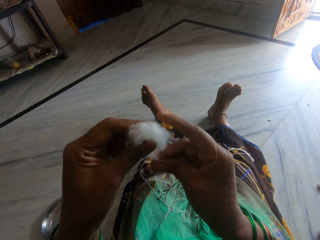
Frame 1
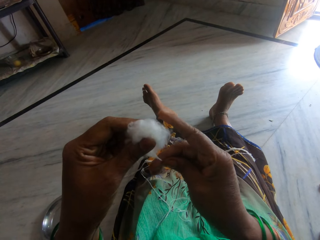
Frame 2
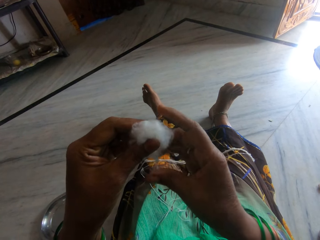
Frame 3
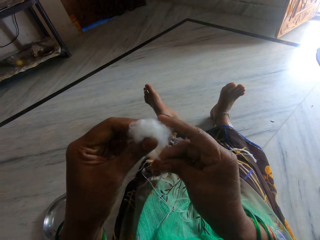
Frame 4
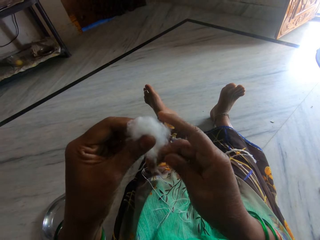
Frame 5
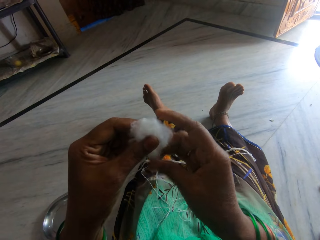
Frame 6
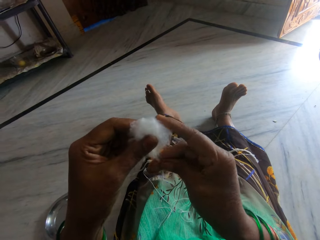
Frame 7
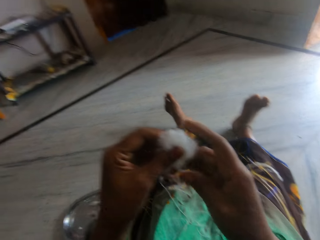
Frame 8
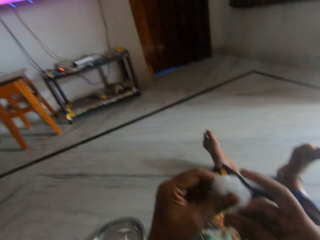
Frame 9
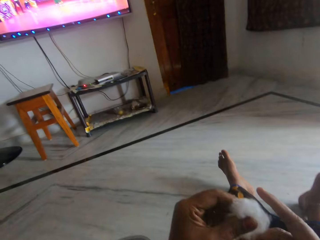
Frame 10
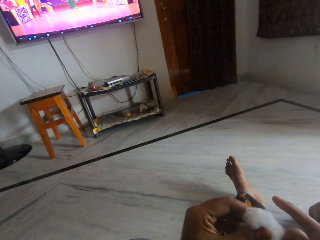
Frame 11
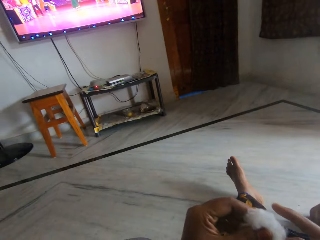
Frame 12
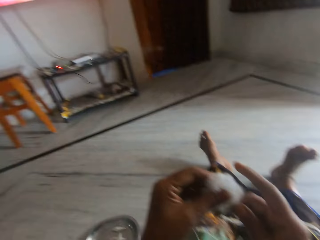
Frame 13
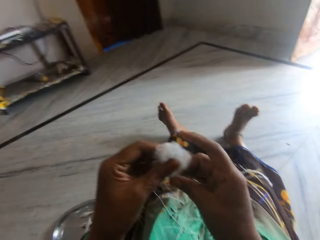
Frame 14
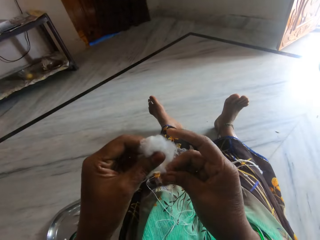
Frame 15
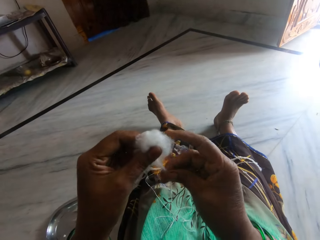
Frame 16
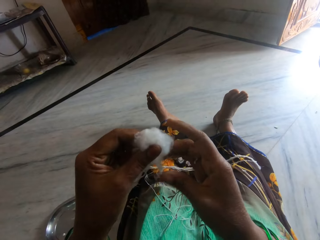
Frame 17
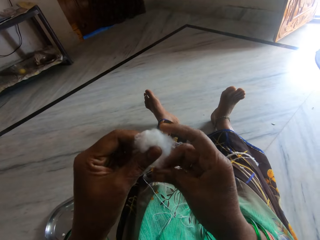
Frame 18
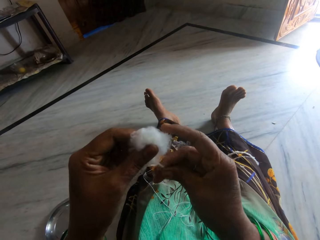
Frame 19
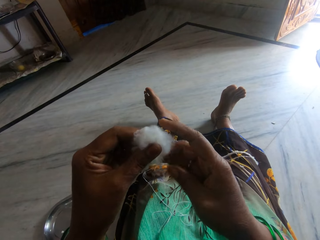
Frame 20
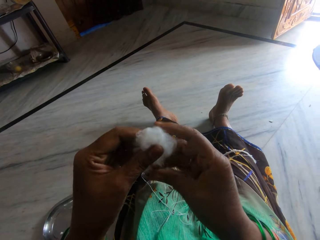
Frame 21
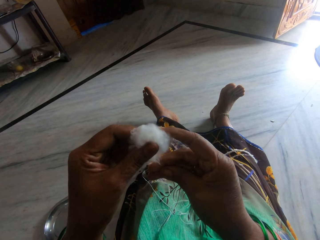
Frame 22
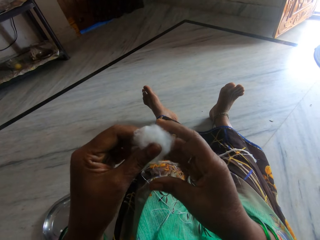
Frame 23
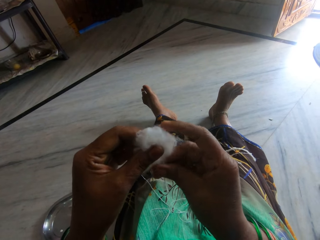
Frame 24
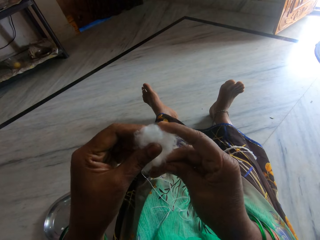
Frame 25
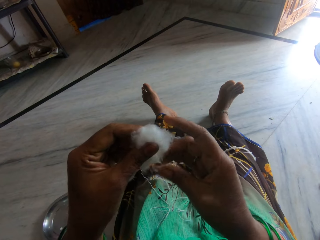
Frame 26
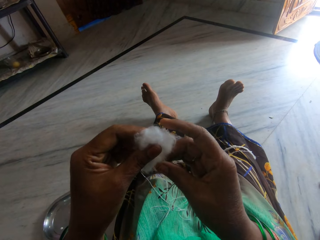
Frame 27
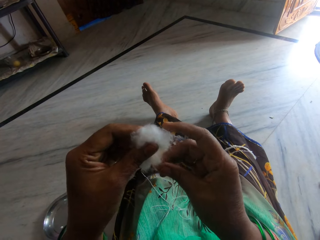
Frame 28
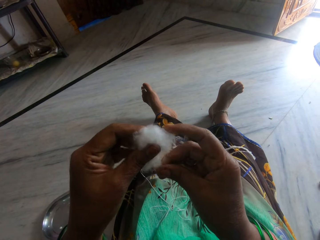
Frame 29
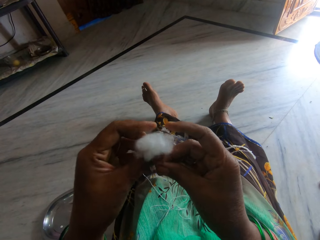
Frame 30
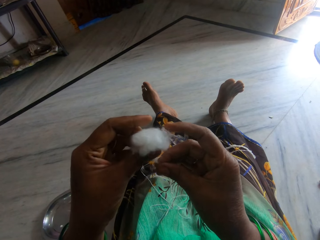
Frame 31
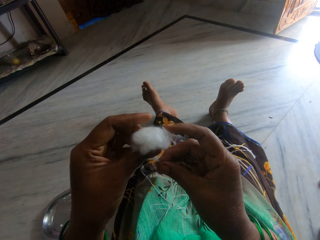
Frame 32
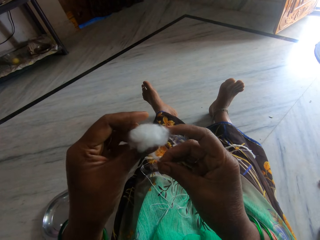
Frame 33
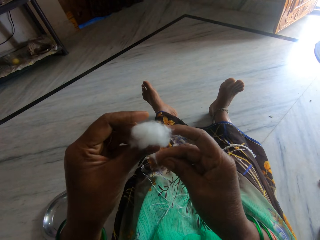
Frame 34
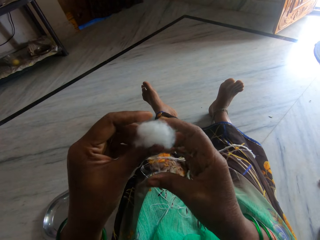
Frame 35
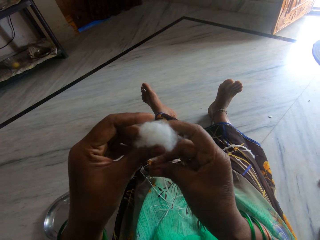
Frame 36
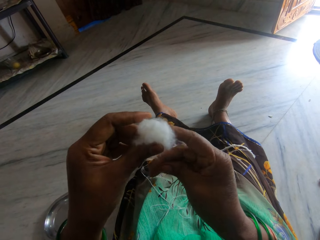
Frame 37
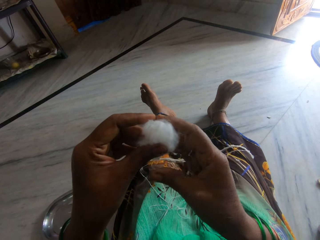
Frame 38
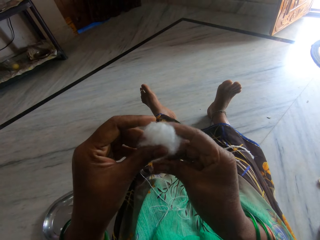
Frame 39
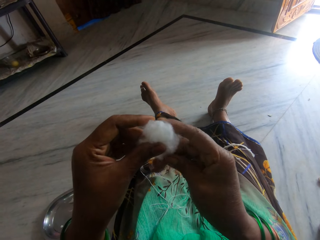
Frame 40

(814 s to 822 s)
The camera wearer looks at the television. They look at the cotton ball.

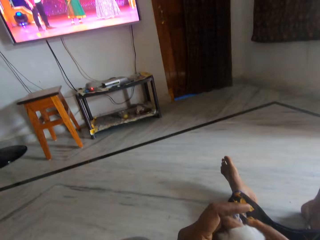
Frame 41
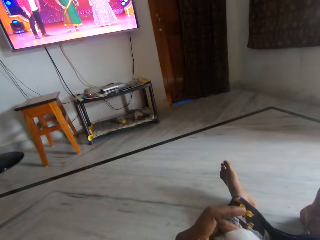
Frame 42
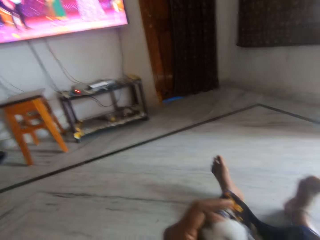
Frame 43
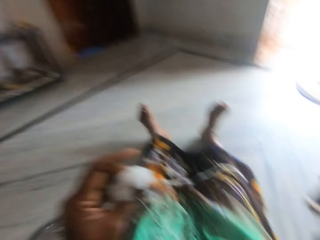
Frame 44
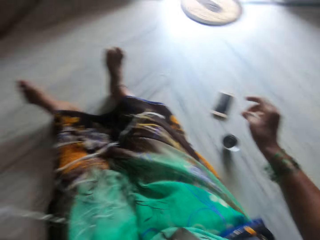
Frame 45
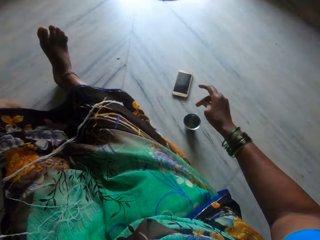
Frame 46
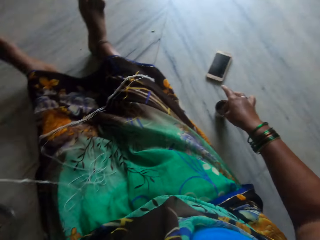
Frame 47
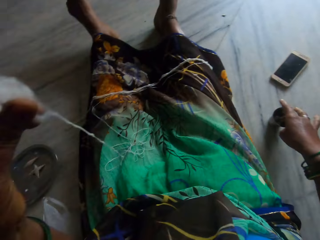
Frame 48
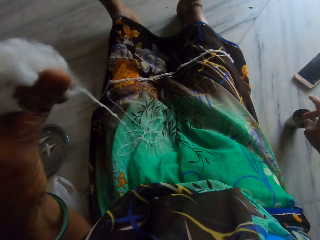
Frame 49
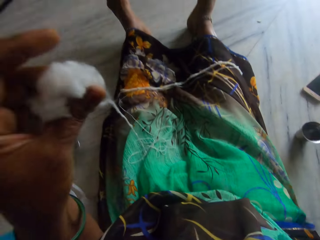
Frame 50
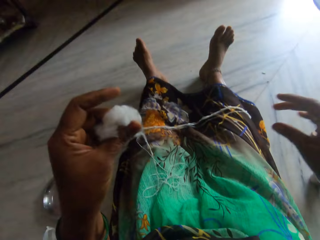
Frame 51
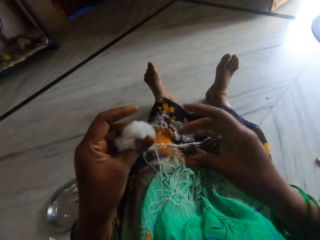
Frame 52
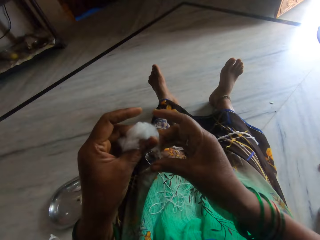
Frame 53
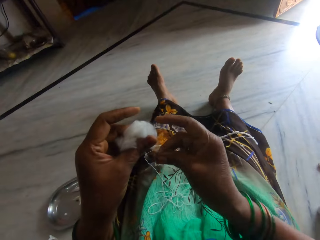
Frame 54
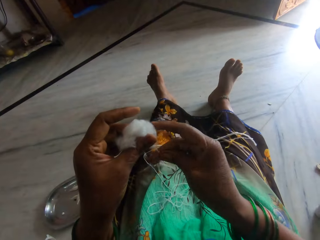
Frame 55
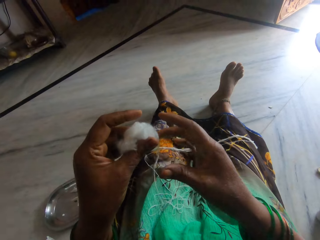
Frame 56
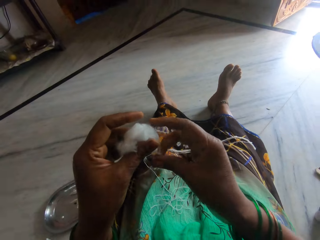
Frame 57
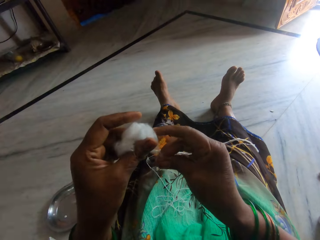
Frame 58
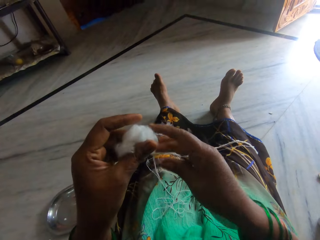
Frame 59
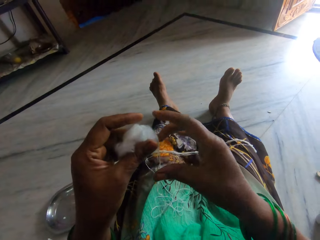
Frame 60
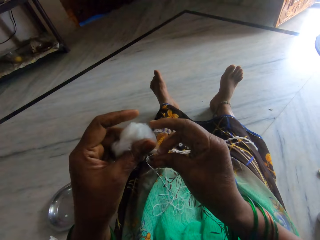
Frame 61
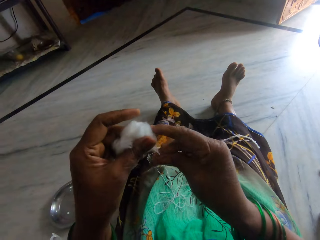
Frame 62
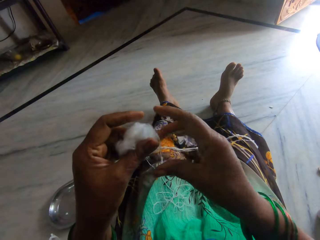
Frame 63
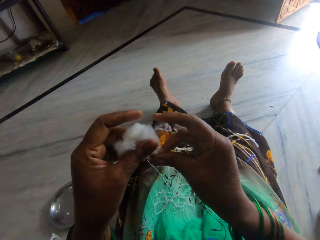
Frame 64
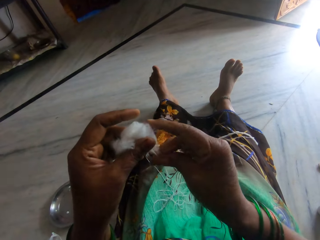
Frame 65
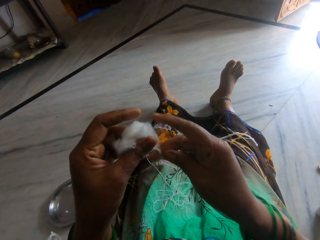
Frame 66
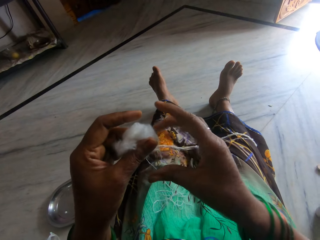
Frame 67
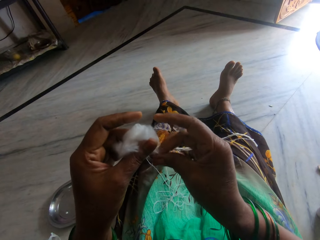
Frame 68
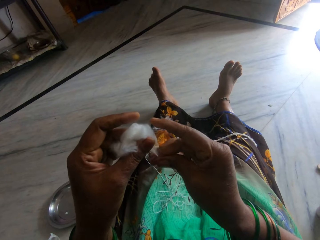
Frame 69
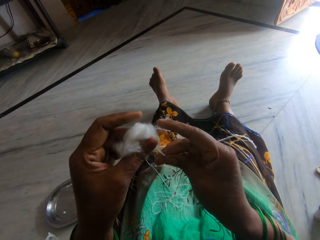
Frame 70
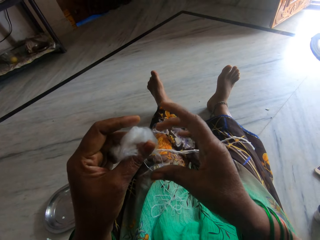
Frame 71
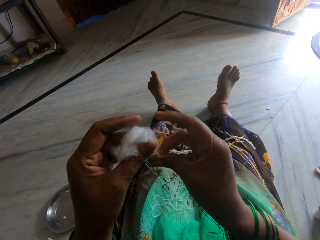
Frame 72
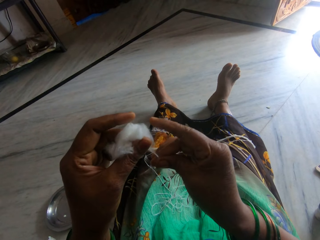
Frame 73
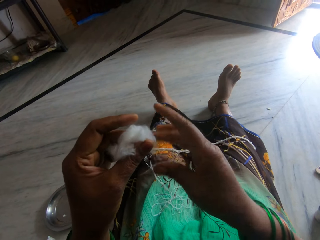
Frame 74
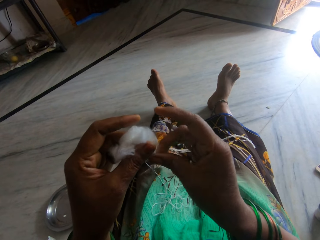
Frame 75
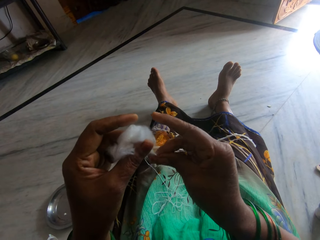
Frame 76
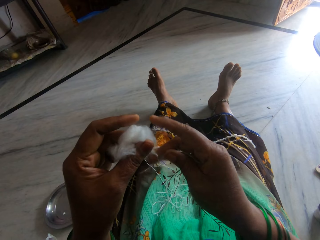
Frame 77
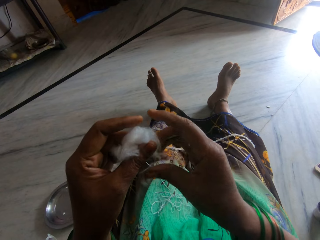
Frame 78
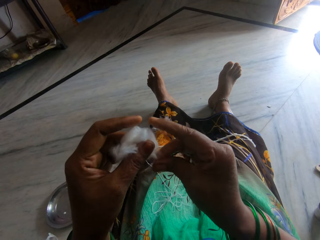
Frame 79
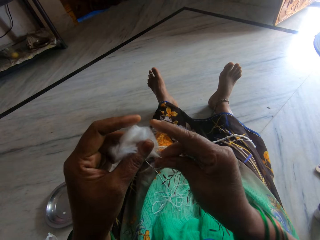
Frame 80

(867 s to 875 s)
The camera wearer dips her finger into a cup. She spins the cotton wool into thread with her hand.

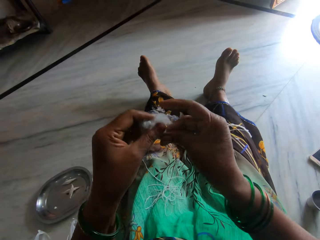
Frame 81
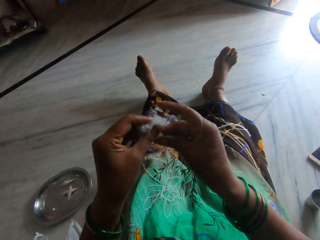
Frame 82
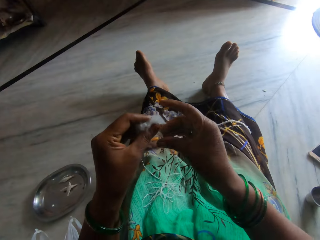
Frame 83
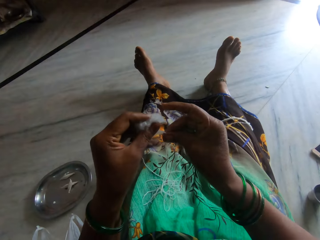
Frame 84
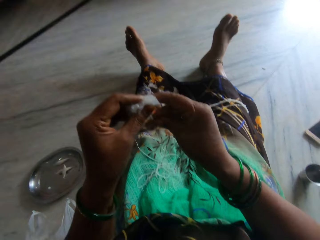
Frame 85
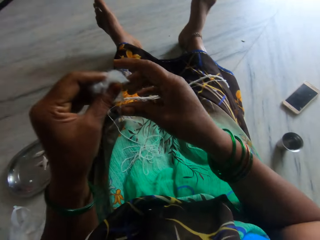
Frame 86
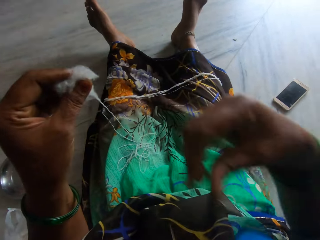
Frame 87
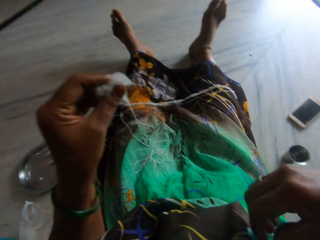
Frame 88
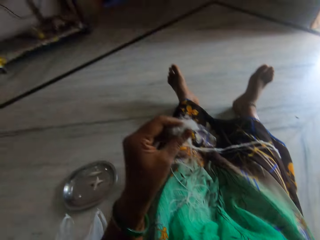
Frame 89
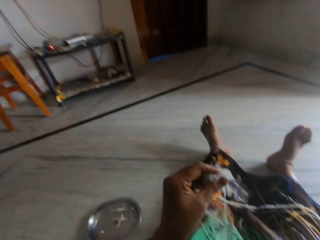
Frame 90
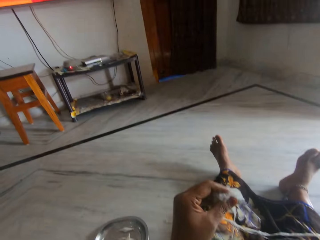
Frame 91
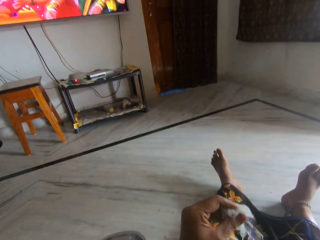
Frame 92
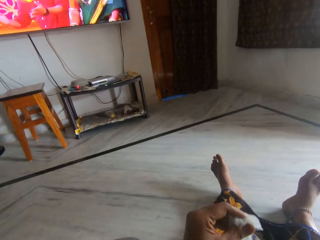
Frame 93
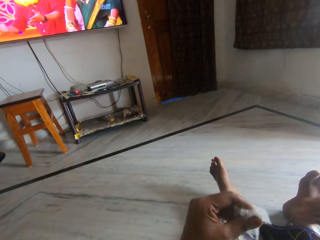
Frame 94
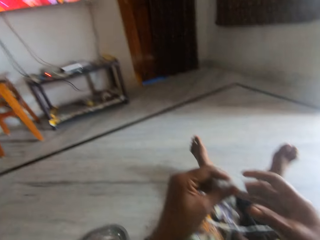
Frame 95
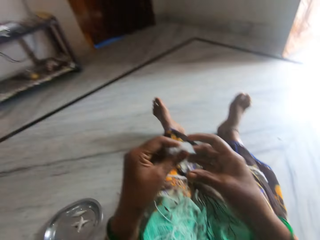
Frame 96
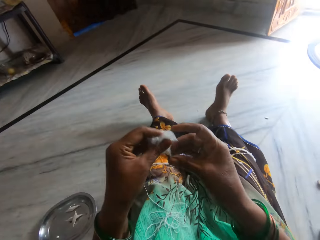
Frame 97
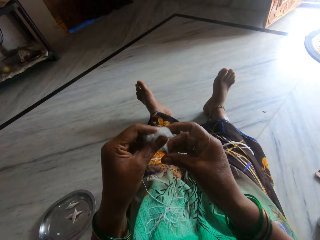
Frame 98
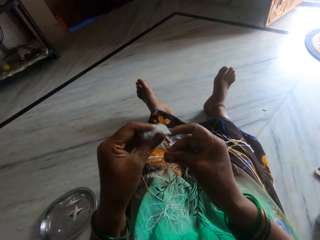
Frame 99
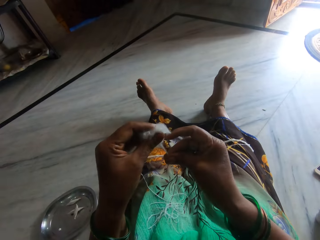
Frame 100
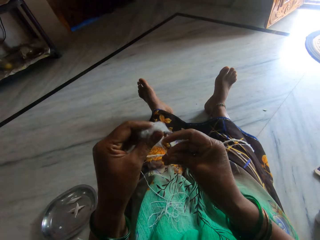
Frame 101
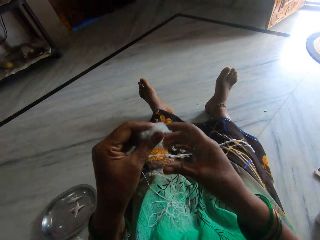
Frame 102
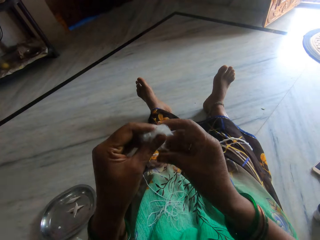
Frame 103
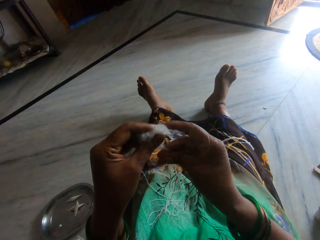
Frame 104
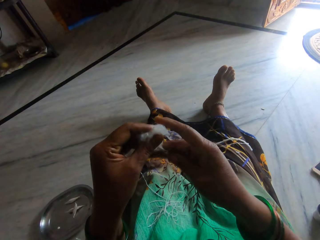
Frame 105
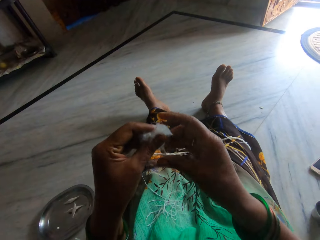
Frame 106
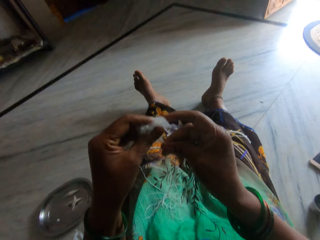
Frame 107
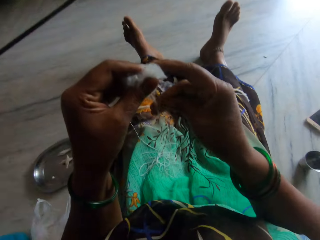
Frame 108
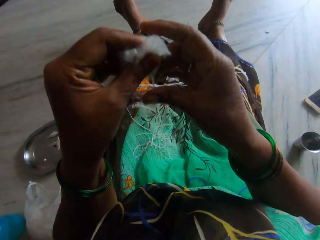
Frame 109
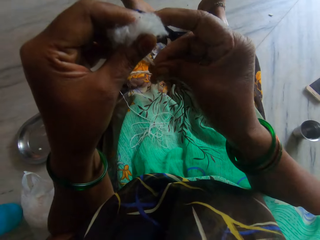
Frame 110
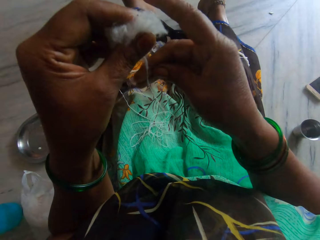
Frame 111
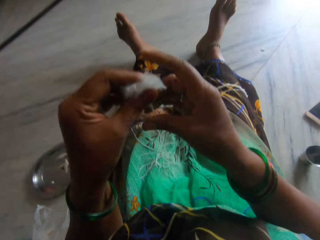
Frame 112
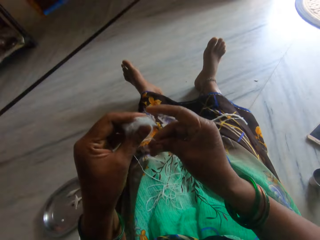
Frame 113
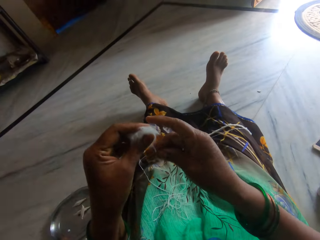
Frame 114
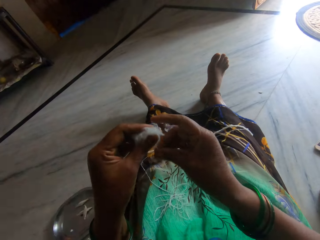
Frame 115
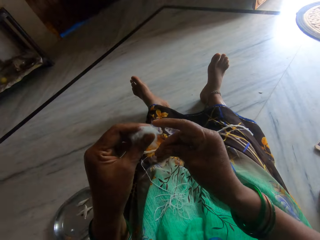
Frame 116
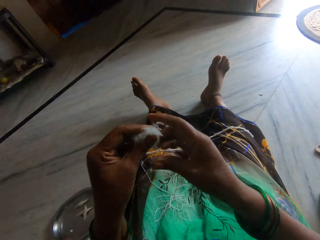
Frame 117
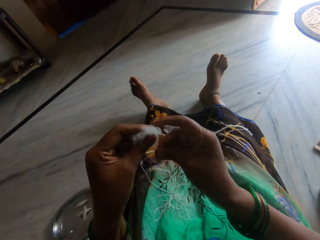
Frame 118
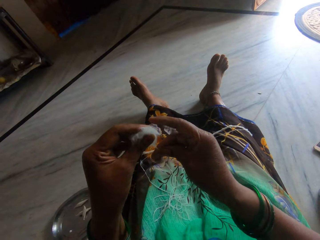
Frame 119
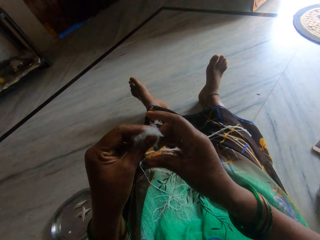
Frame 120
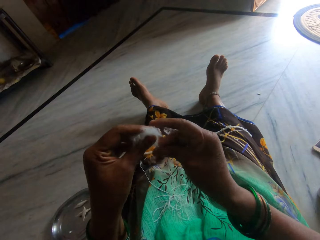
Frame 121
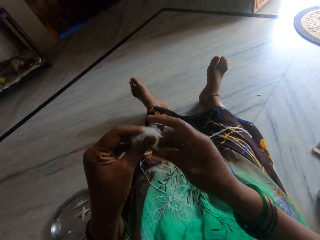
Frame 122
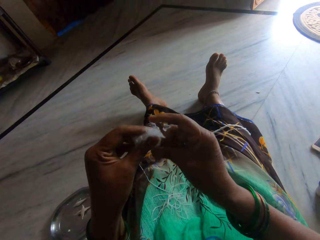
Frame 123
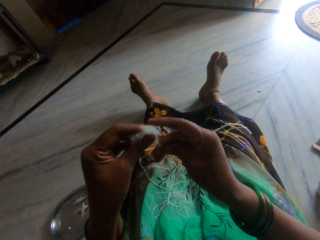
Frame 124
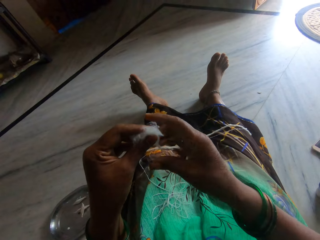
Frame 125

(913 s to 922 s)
The camera wearer touches her cloth or face. She spins the cotton wool into thread with her hand.
